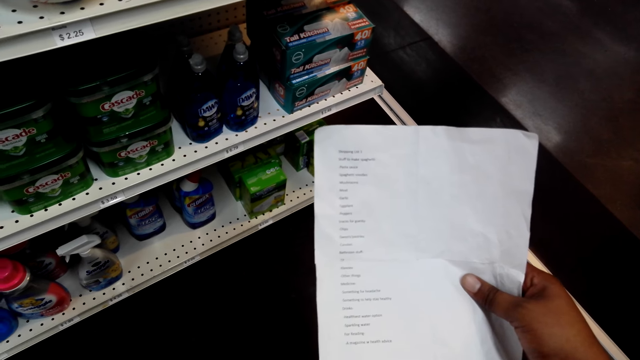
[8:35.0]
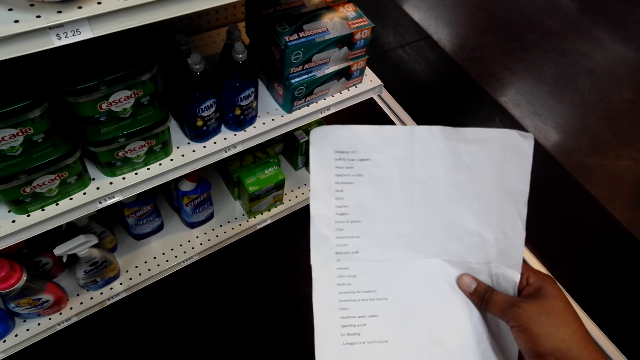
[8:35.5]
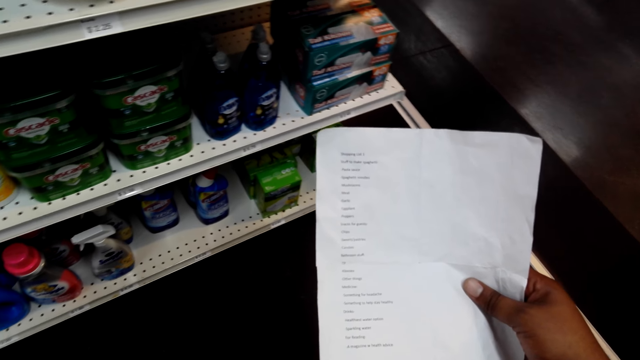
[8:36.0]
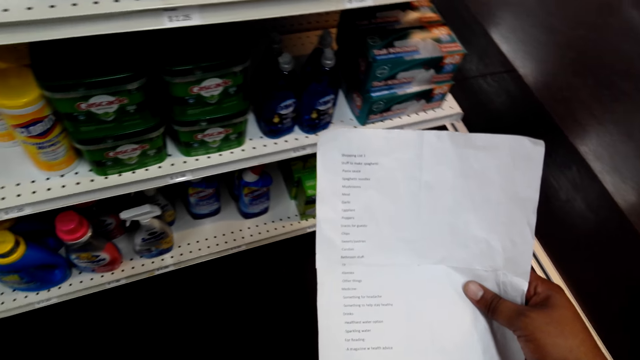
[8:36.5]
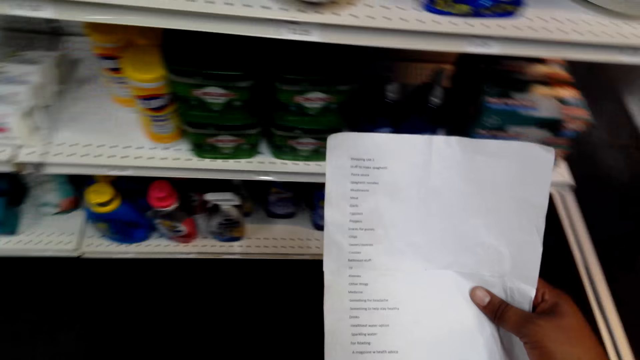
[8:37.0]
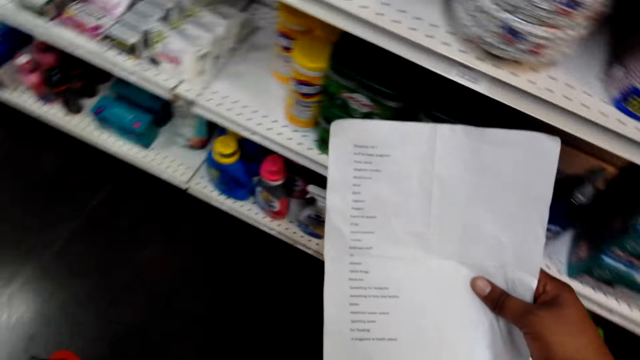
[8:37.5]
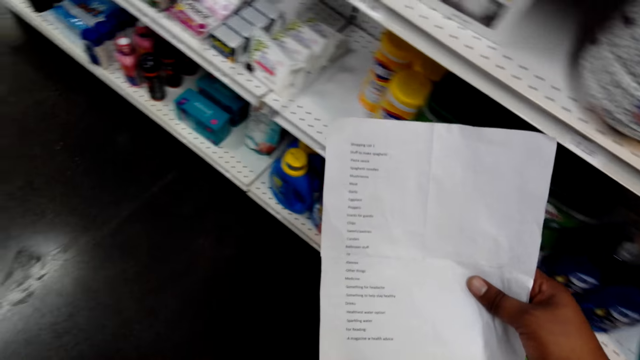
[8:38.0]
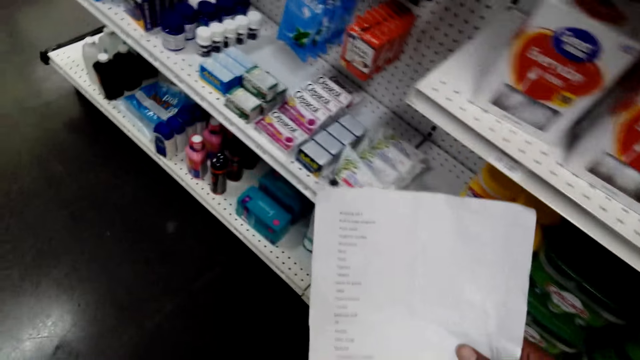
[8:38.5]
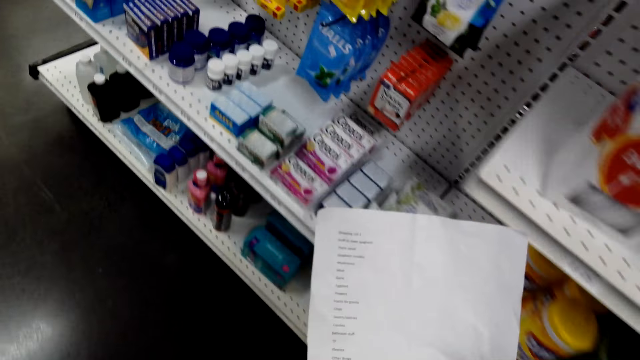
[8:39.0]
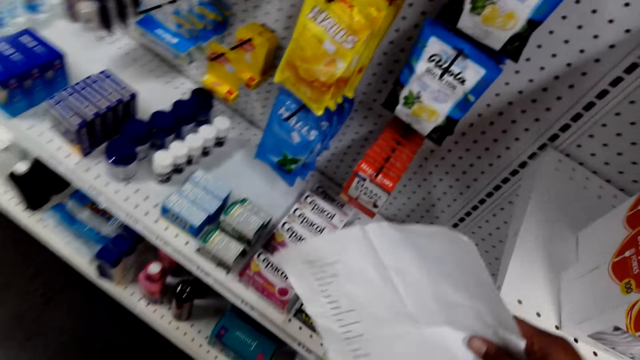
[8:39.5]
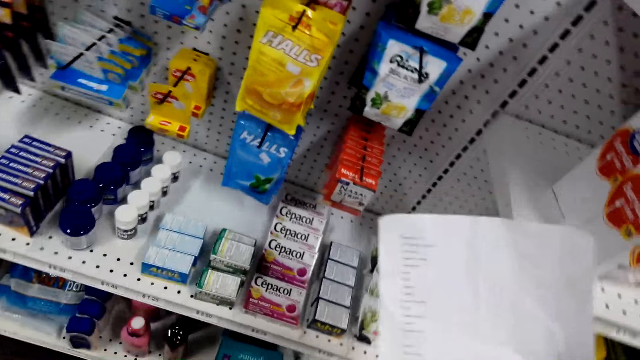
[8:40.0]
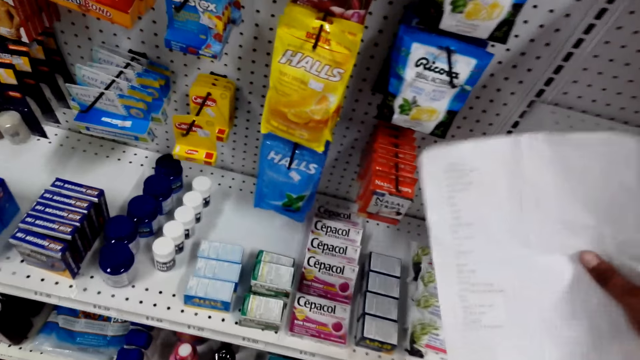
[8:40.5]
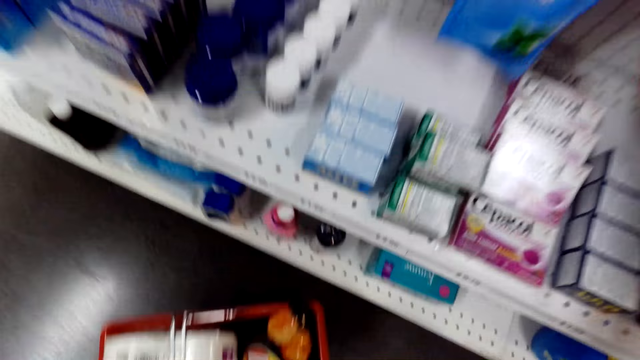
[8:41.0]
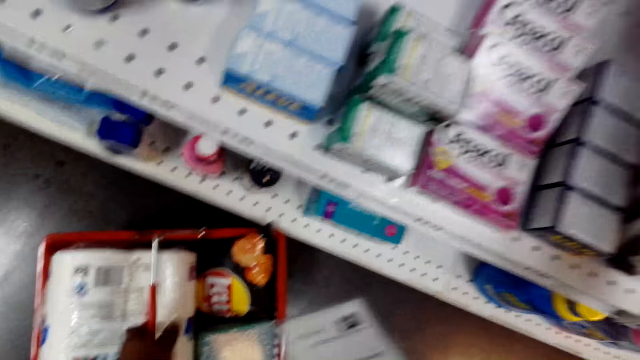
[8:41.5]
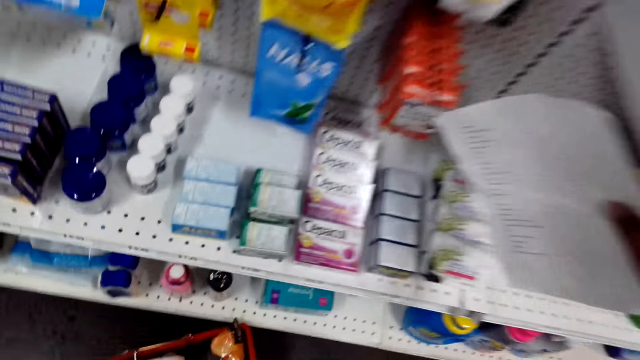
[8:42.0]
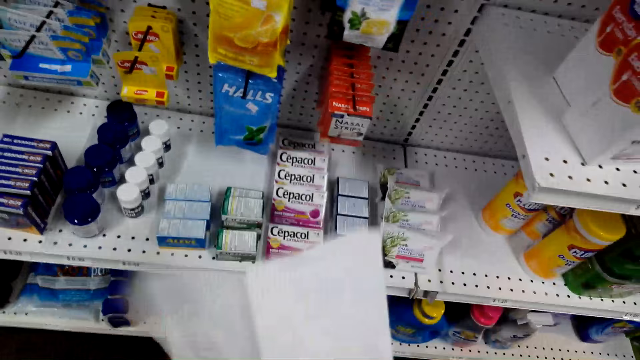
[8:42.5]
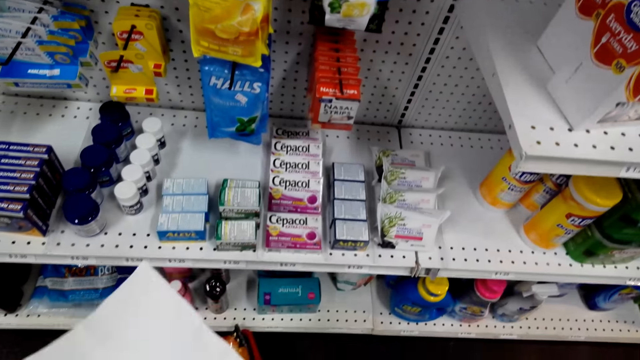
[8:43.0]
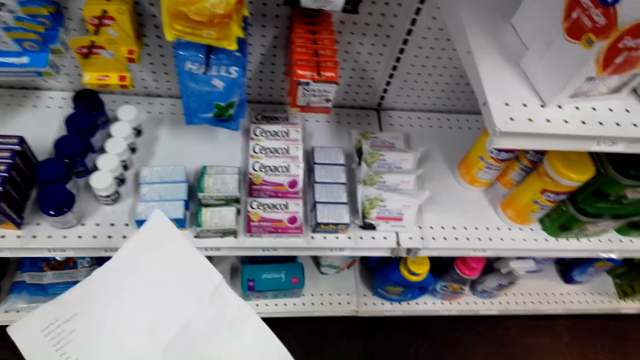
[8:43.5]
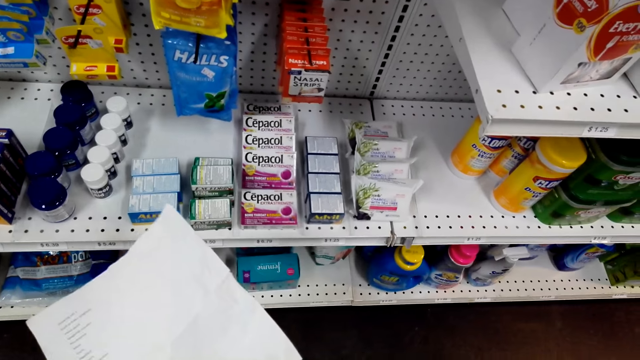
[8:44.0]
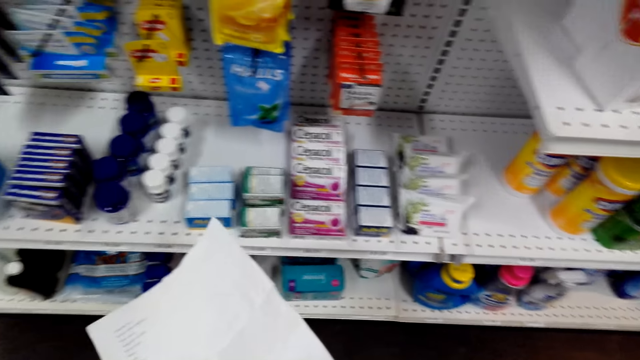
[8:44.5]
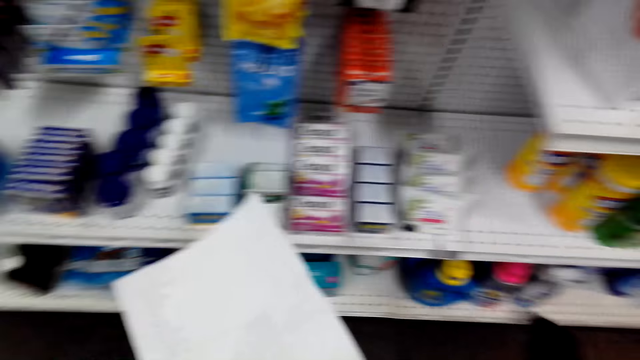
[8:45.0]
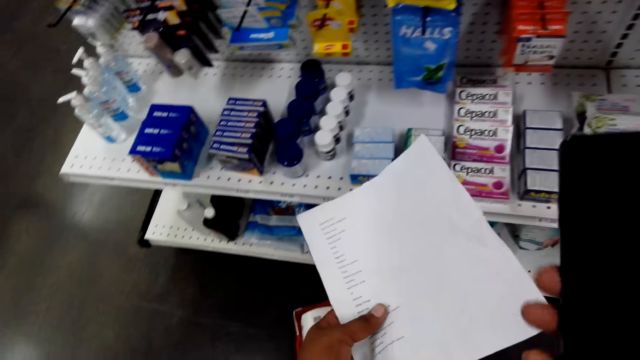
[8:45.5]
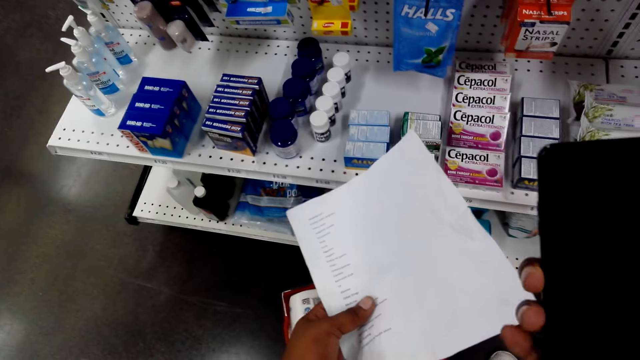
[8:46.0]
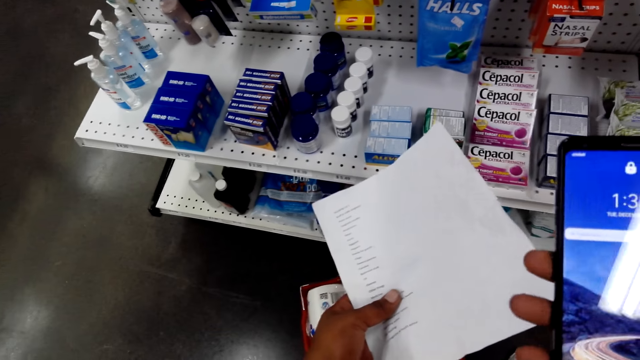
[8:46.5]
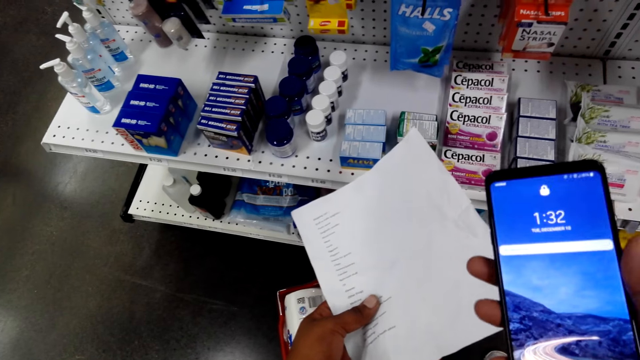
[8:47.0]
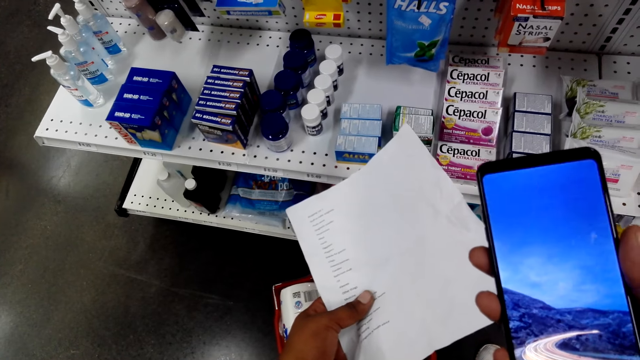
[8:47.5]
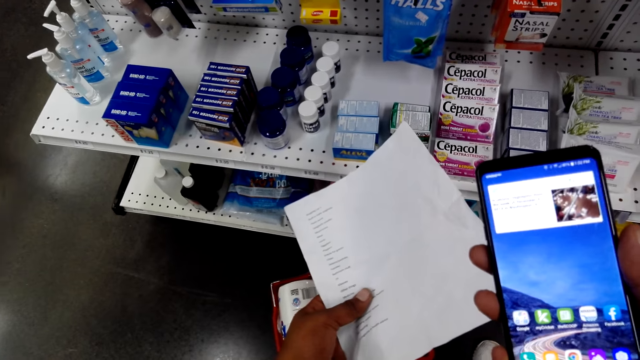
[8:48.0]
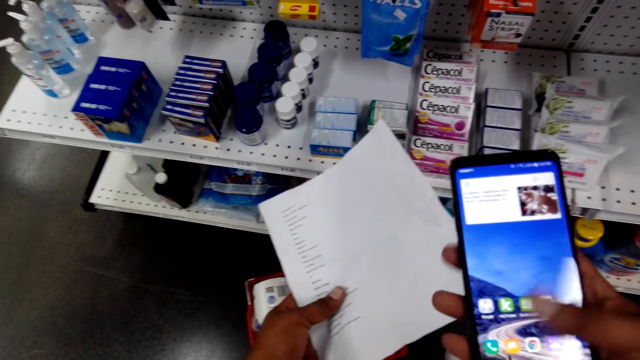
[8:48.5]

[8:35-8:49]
The camera wearer walks. They put the basket on the floor. They look at the shelf. They scroll through the phone. They look at the shopping list.

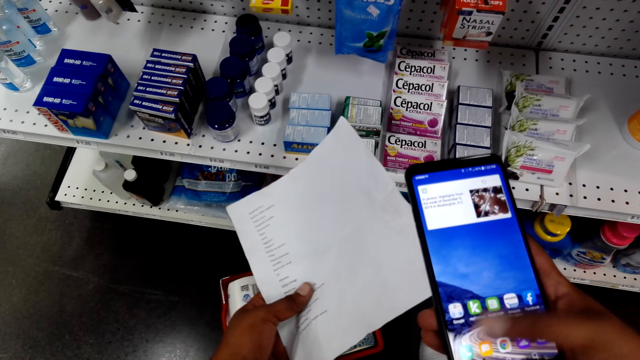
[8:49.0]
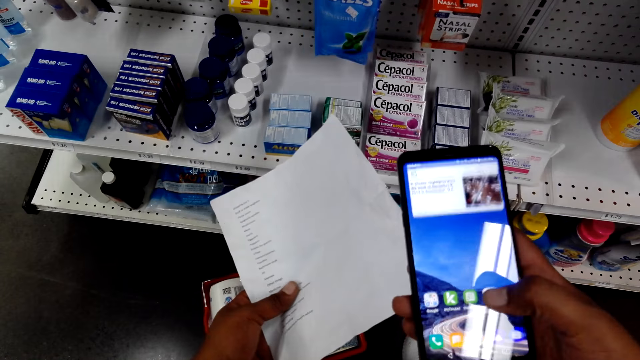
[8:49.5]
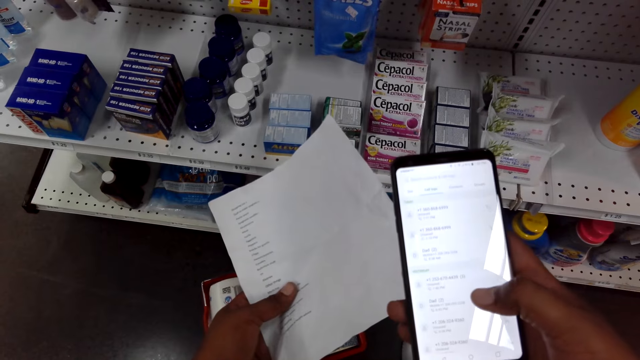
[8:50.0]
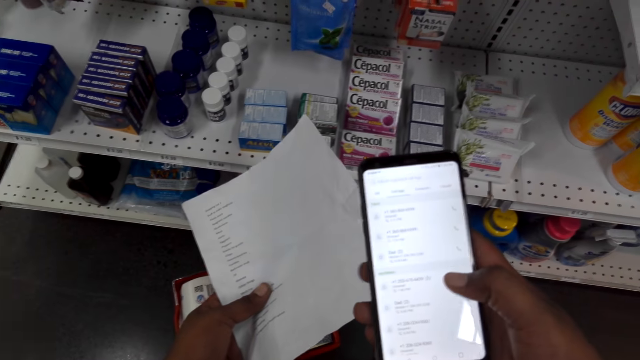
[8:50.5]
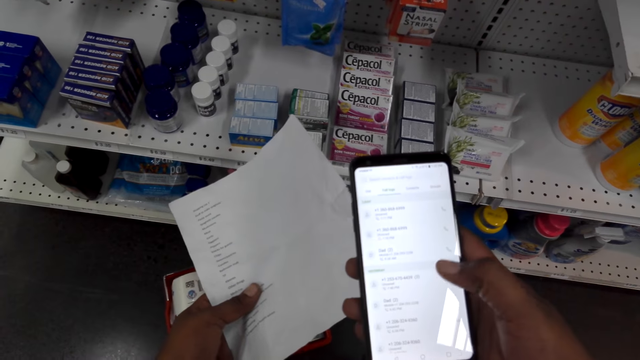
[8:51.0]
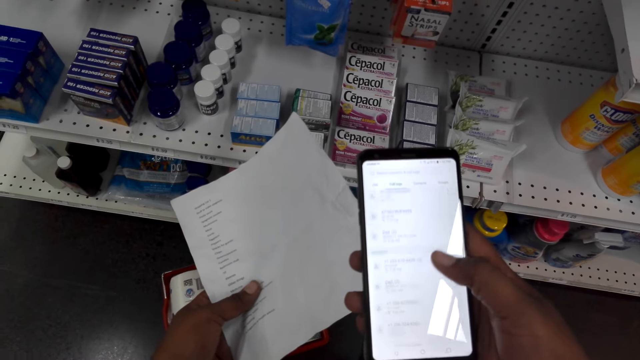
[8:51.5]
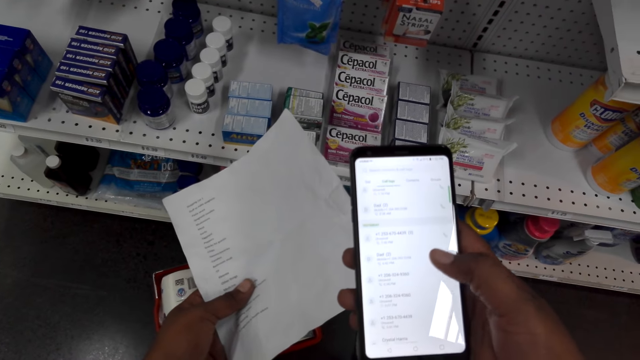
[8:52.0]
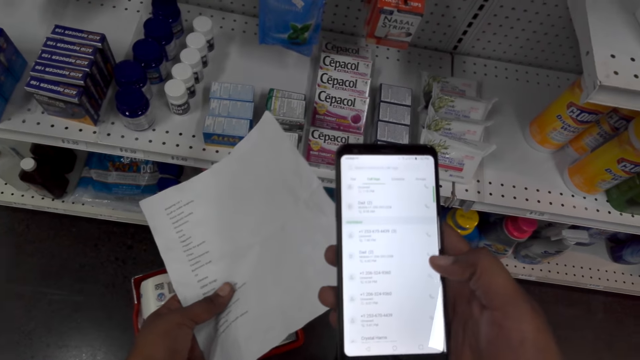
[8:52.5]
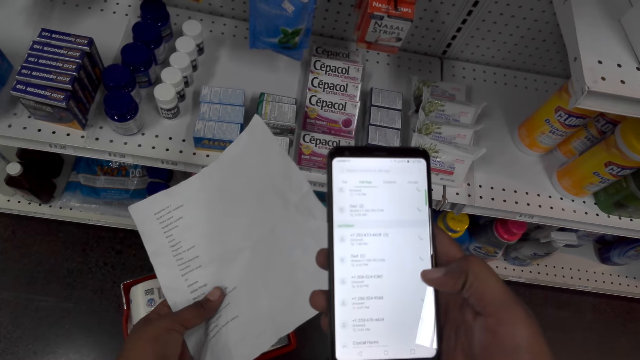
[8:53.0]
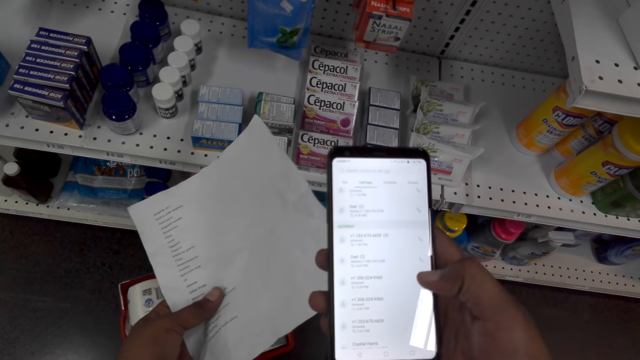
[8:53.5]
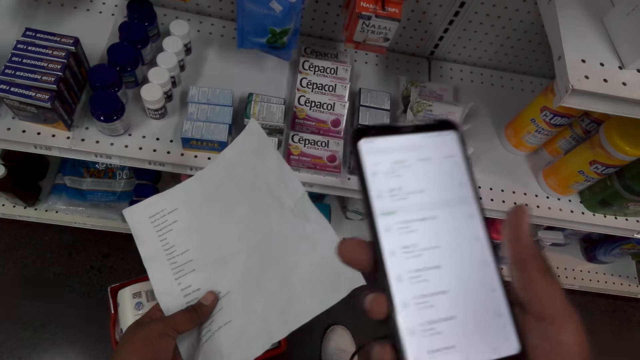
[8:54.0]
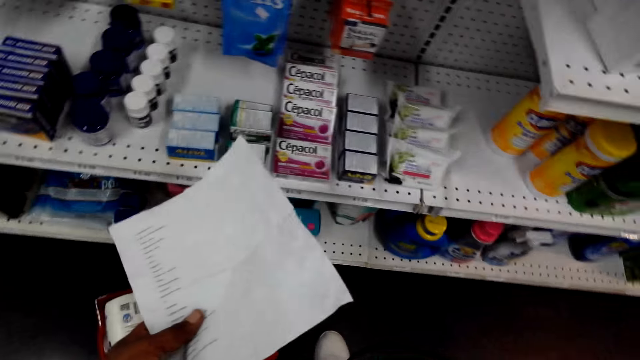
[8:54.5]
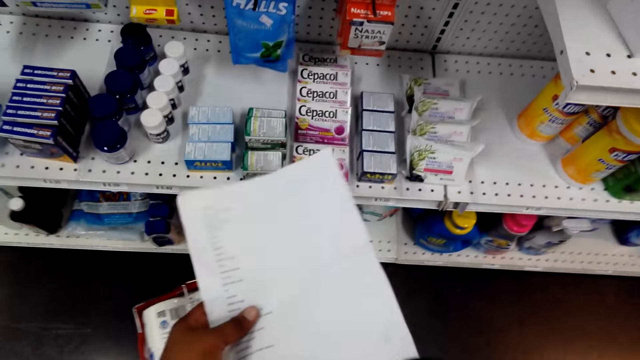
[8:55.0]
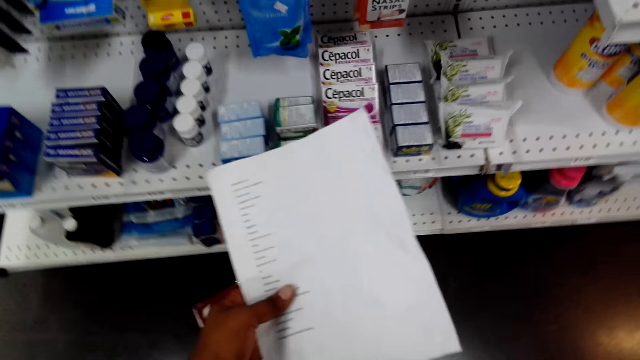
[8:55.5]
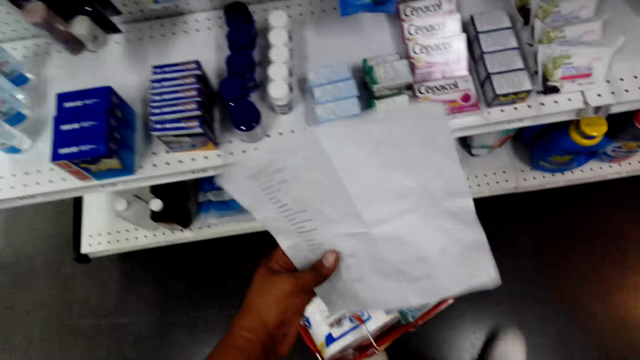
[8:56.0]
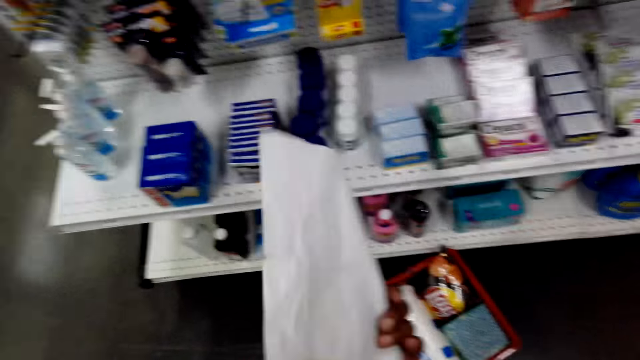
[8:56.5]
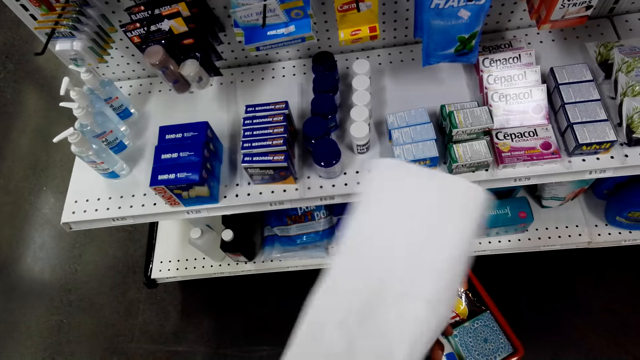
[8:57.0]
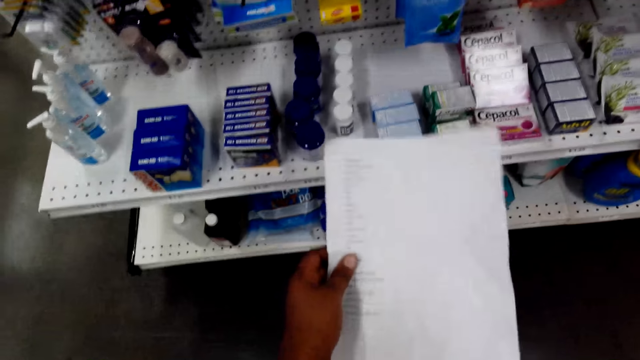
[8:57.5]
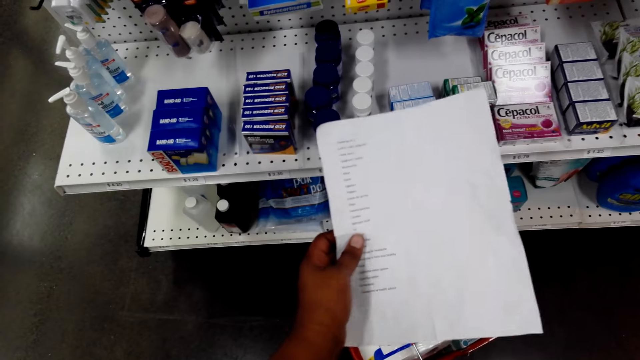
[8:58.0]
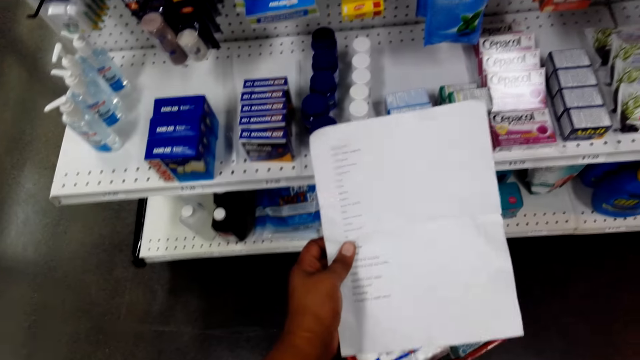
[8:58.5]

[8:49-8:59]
The camera wearer operates on his phone. He makes a call. He talks on the phone. He looks at the shopping list.
